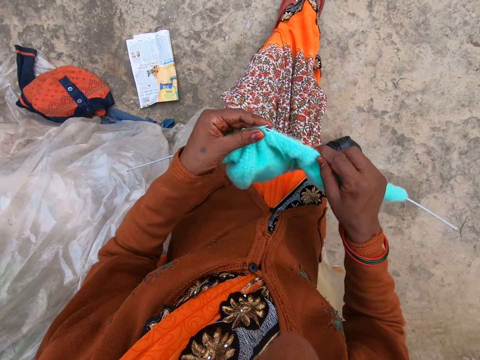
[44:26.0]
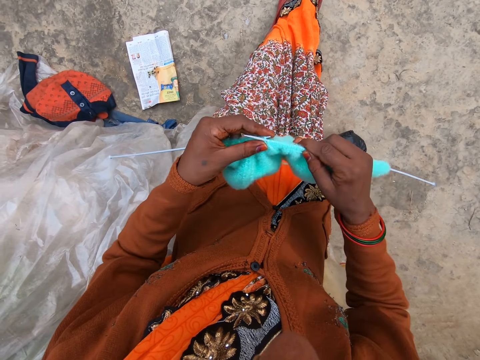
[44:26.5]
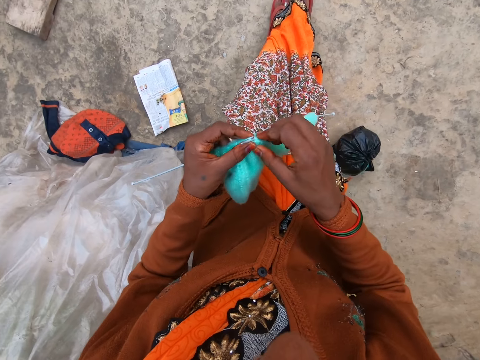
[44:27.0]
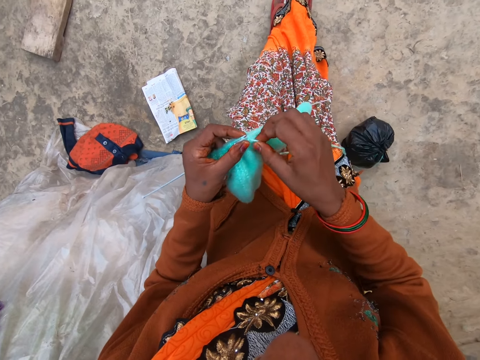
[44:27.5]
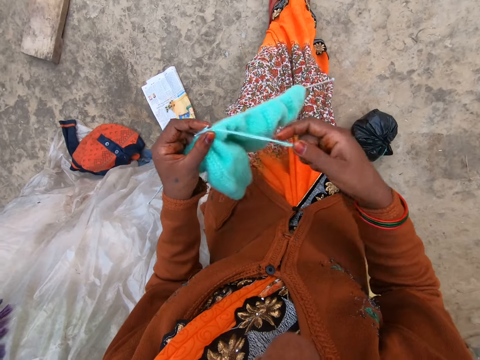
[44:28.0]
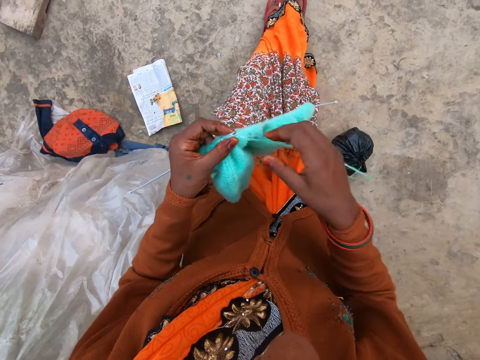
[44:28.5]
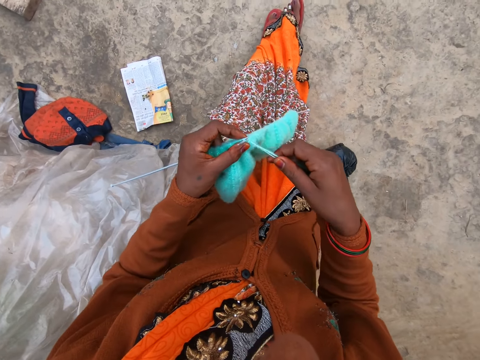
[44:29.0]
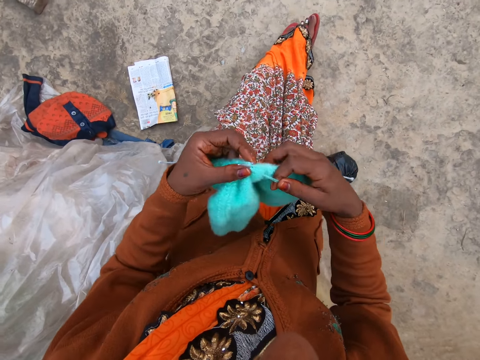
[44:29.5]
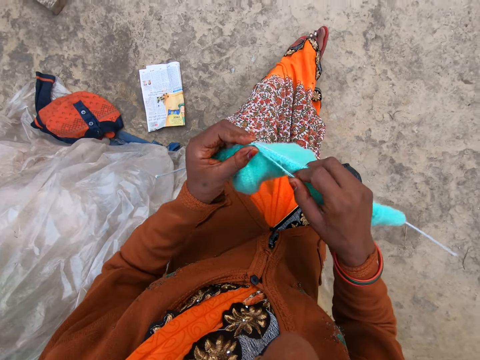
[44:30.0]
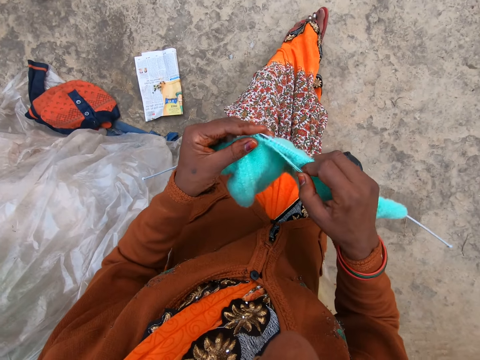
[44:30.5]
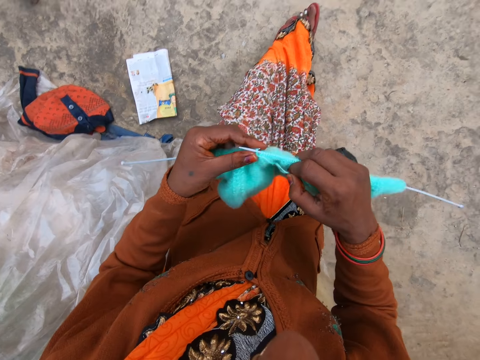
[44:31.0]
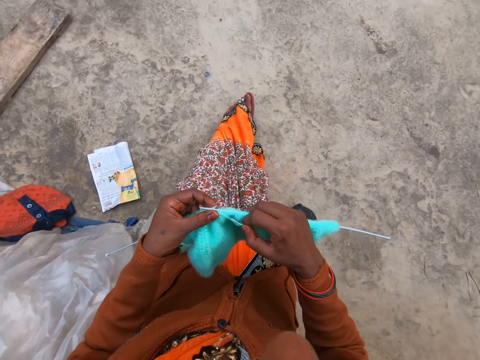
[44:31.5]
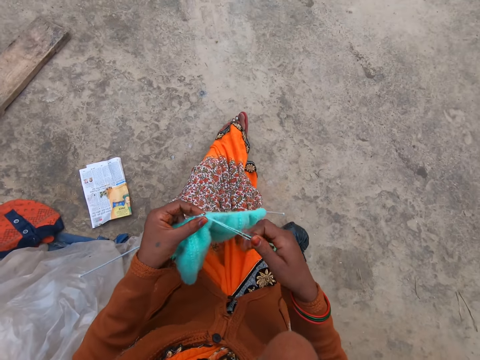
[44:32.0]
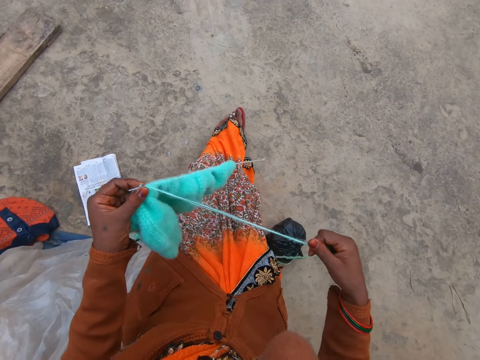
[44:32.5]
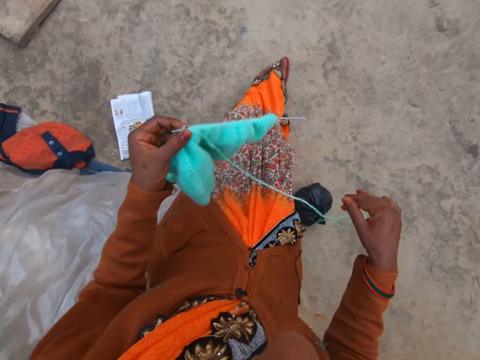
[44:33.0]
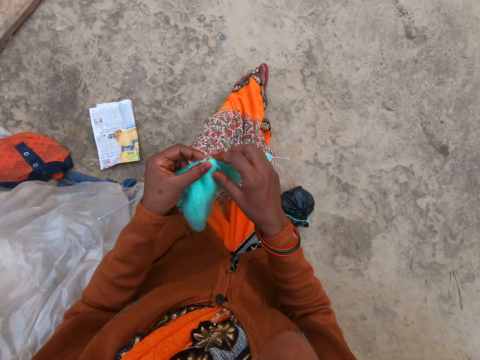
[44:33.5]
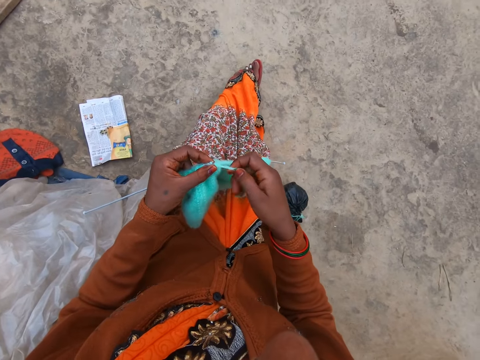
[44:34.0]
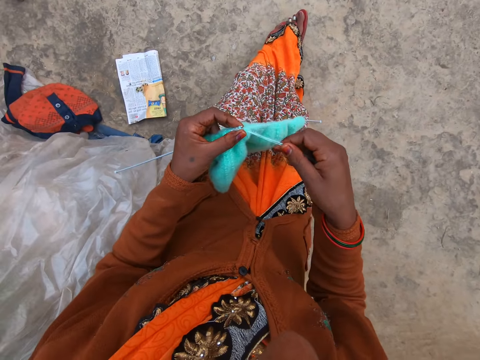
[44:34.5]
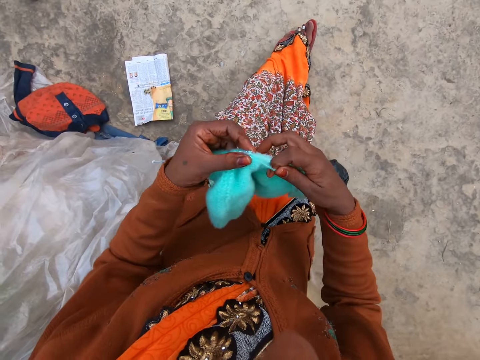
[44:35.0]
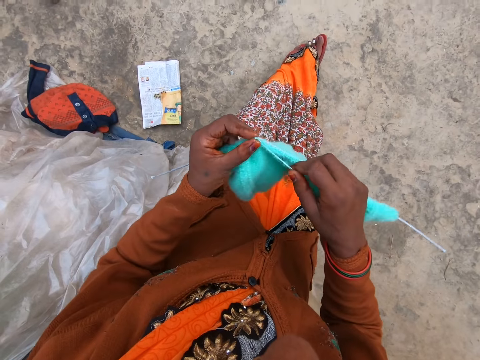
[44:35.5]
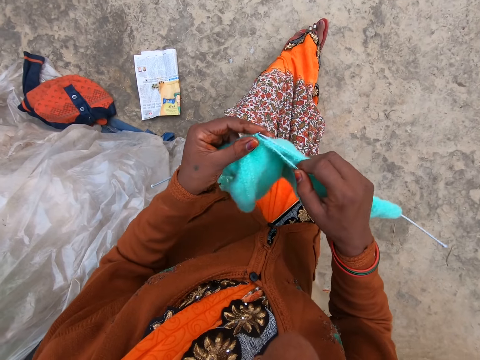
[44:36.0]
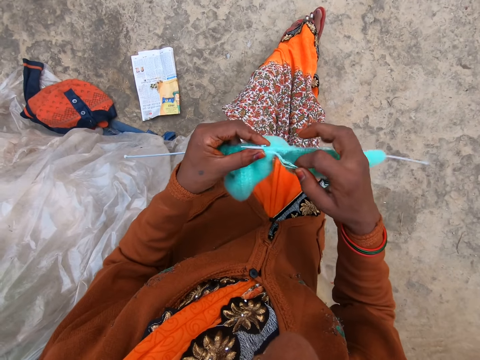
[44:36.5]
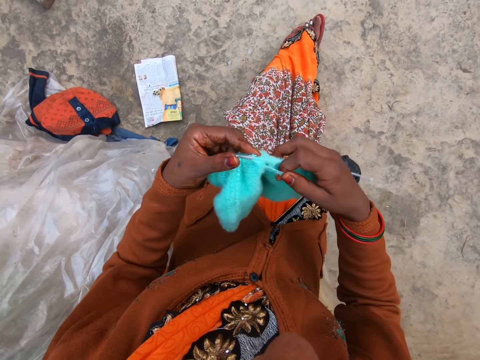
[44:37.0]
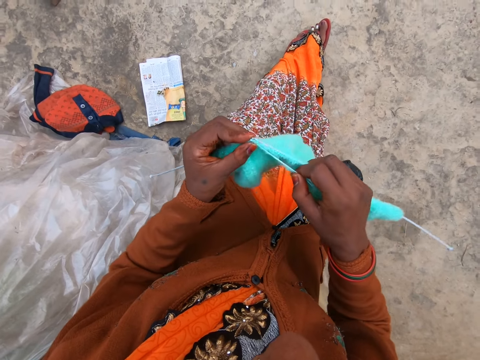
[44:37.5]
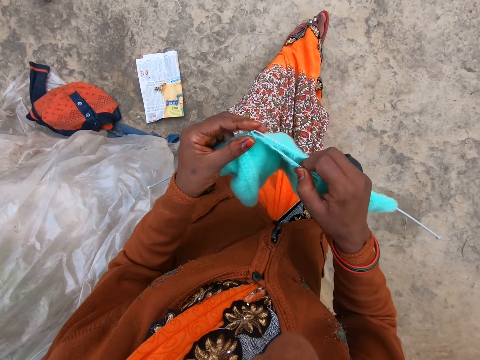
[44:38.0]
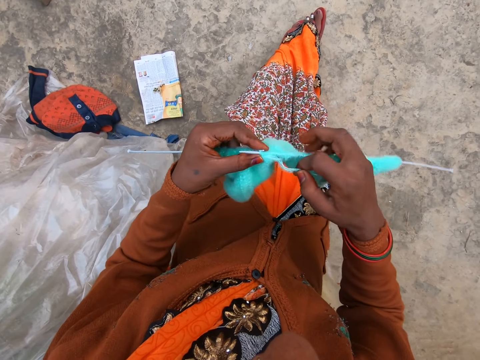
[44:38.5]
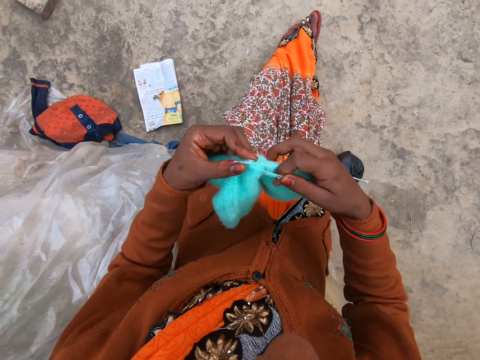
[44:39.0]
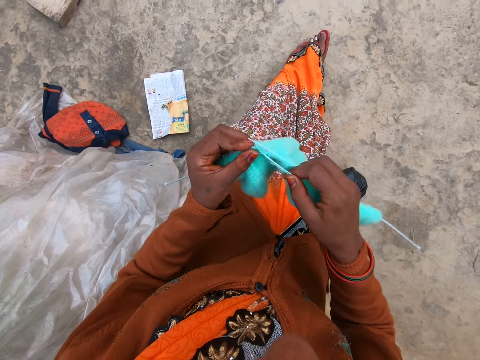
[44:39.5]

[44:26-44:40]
The camera wearer pulls the thread. They knit the yarn. They stretch out the yarn. They knit the yarn. They interact with a man.

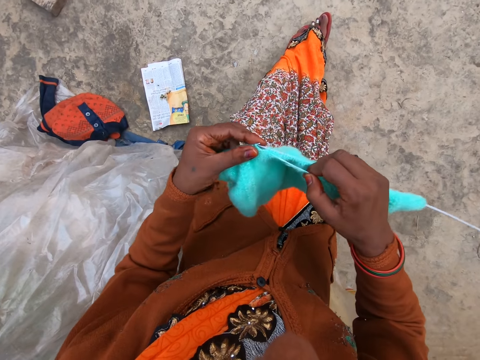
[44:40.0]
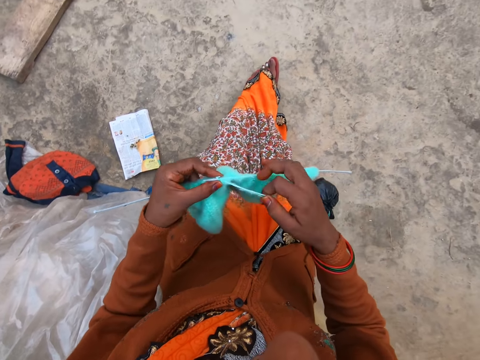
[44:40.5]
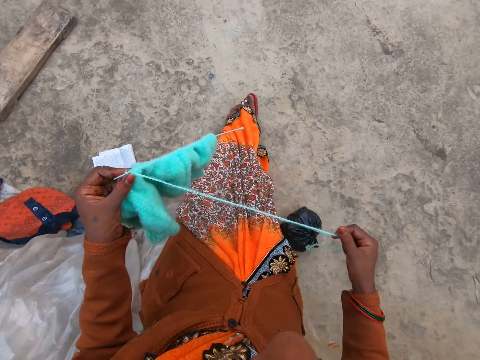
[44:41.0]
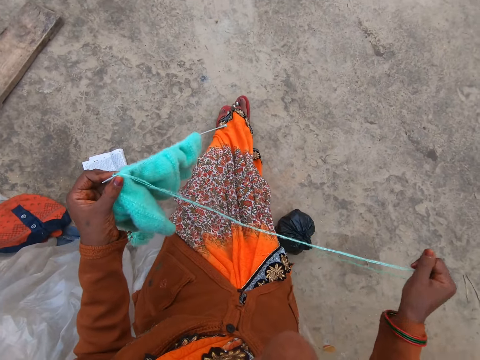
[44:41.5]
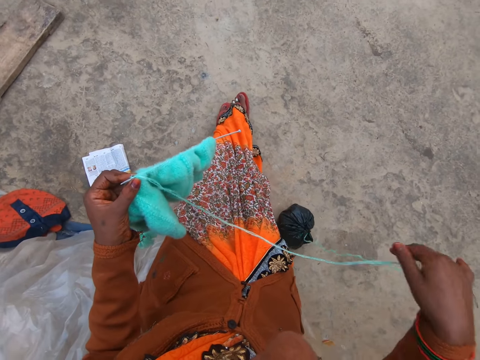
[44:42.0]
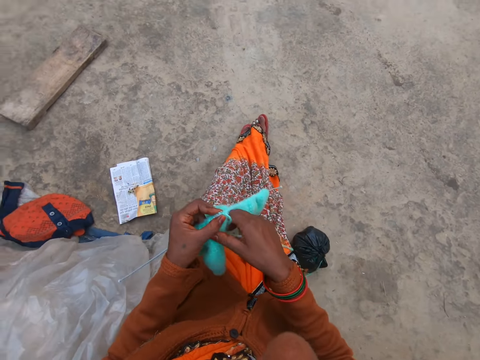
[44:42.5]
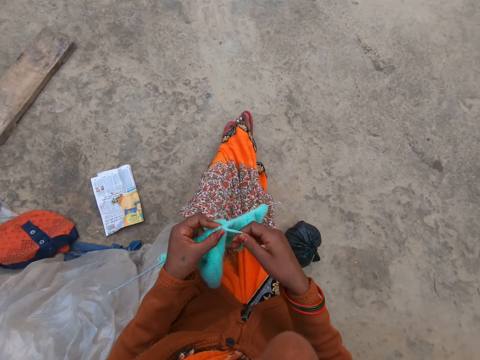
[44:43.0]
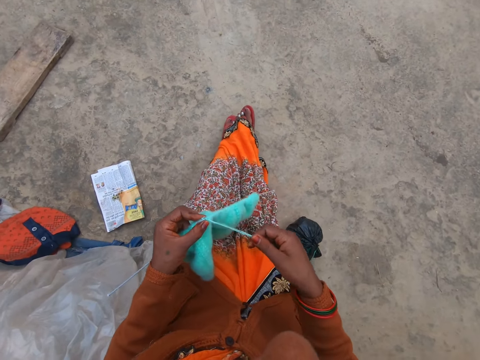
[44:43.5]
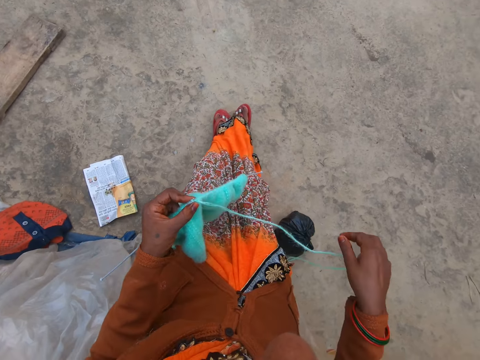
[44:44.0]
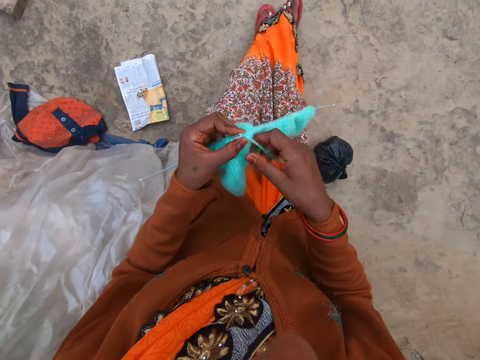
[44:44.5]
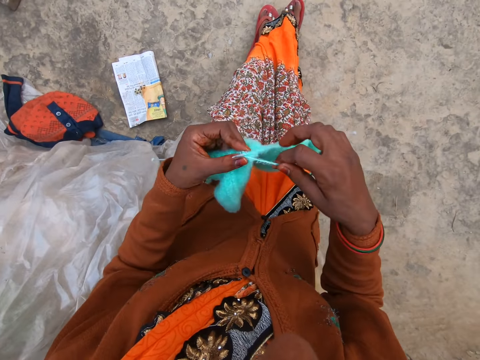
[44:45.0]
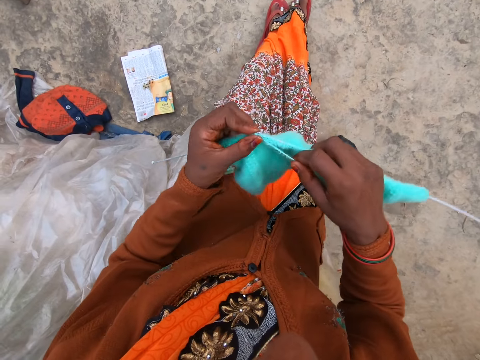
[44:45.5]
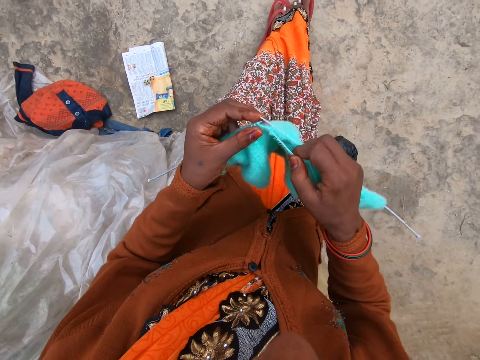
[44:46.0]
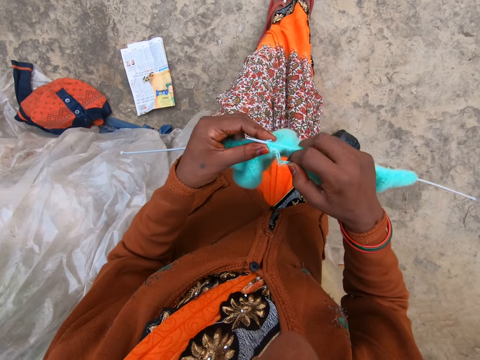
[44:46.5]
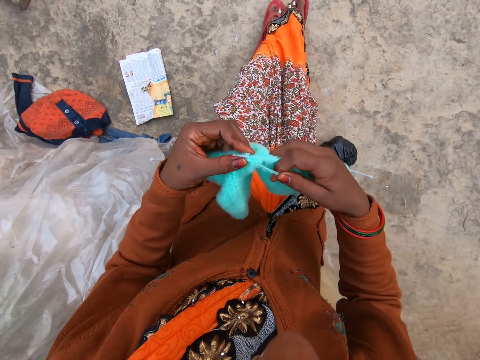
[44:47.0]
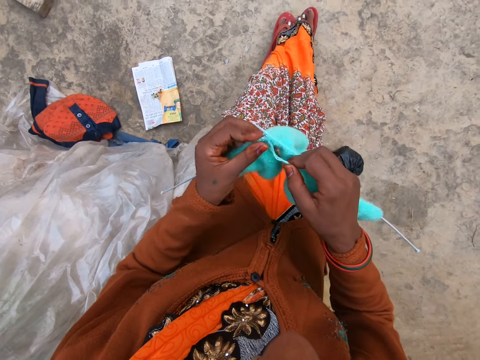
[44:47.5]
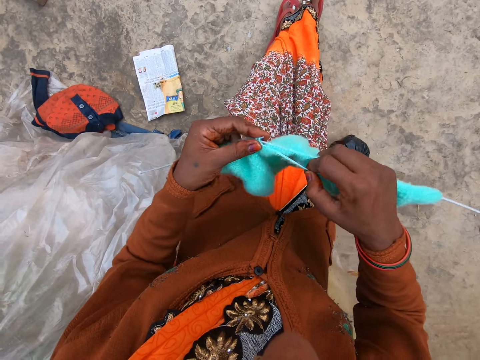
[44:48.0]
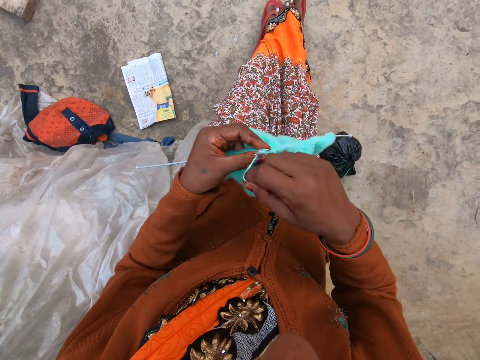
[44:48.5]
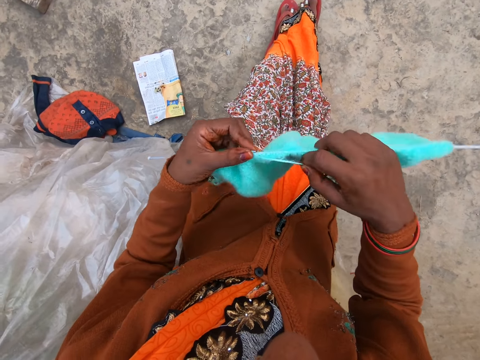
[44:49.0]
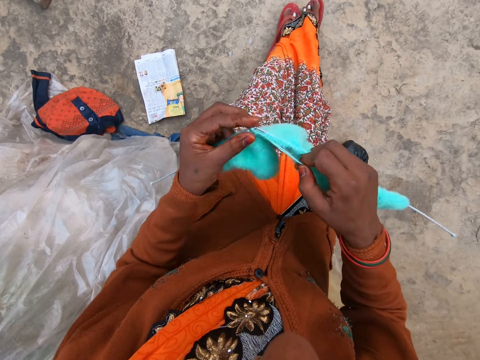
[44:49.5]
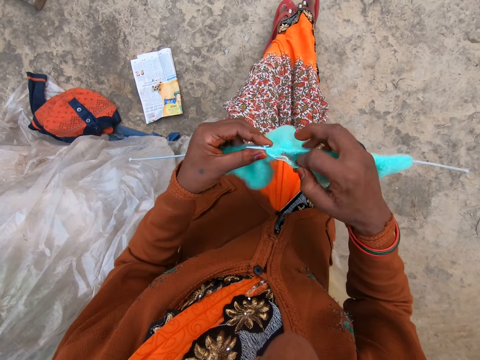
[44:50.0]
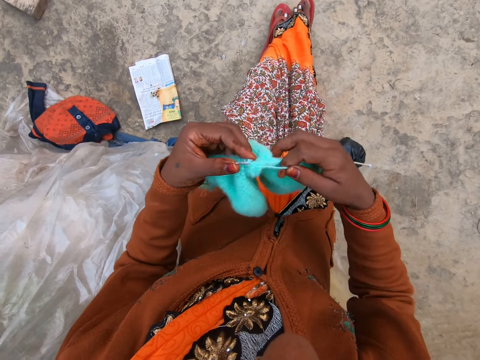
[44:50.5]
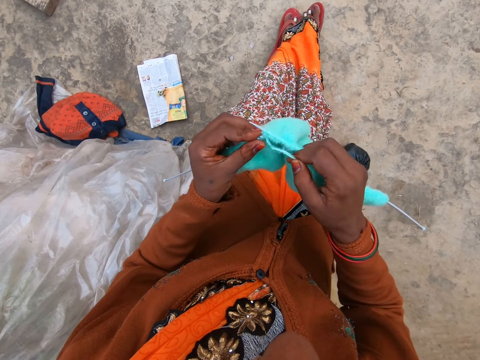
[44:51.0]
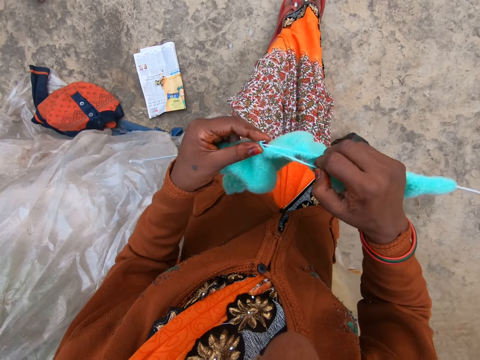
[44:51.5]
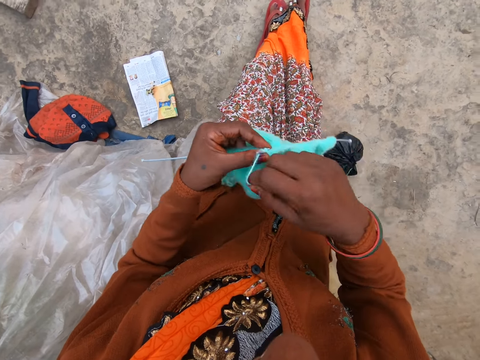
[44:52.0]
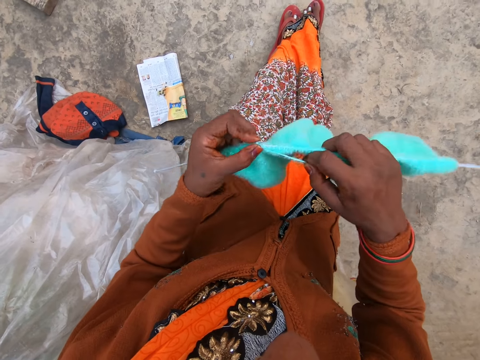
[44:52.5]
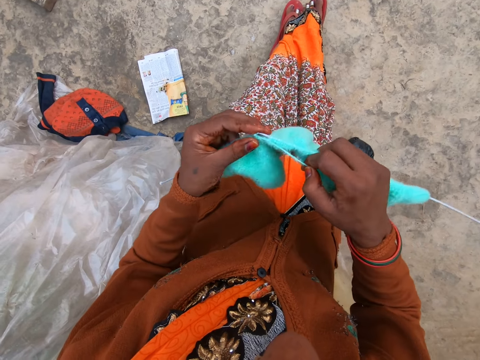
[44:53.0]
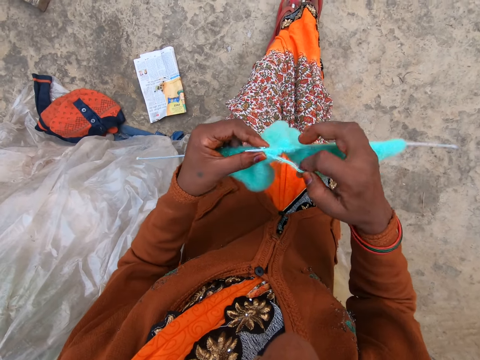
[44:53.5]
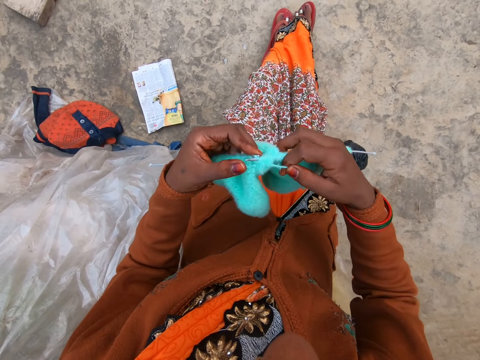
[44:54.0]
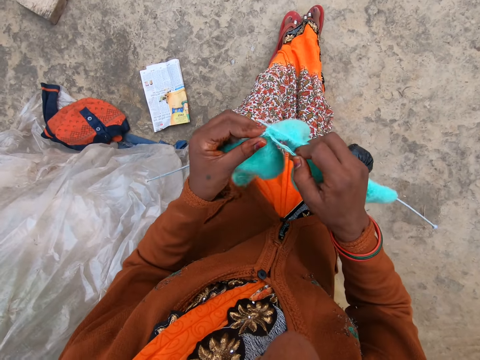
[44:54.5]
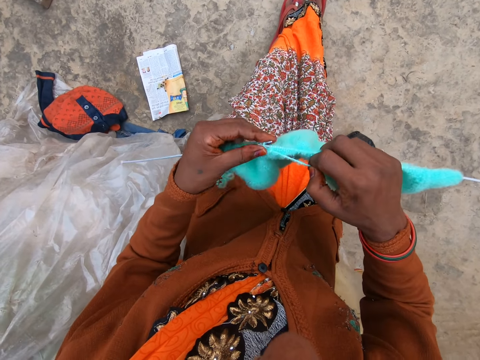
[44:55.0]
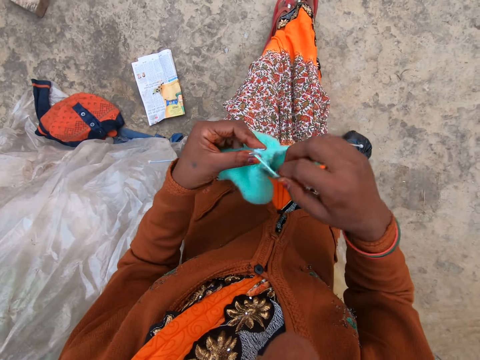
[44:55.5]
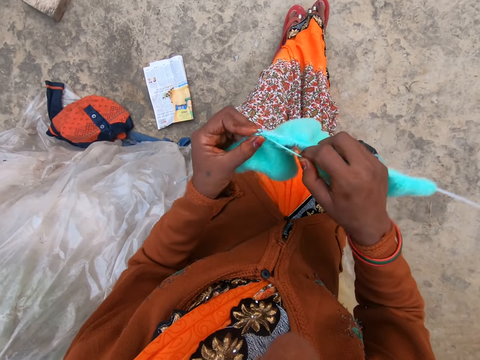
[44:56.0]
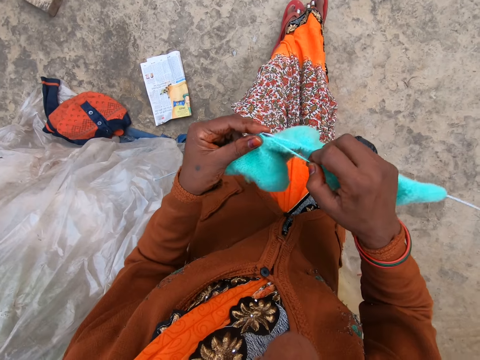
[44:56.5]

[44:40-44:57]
The camera wearer pulls the thread. They knit the yarn.
